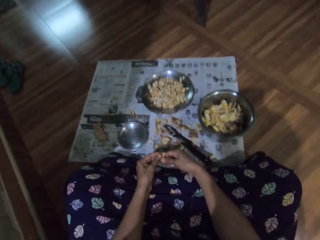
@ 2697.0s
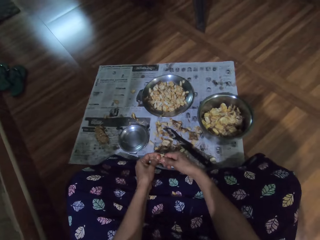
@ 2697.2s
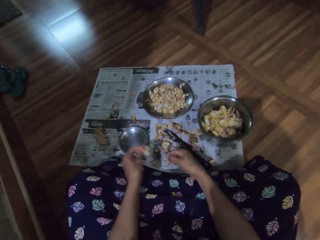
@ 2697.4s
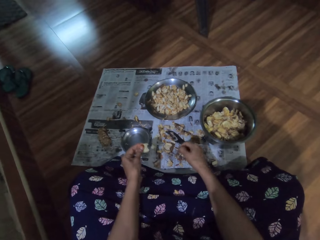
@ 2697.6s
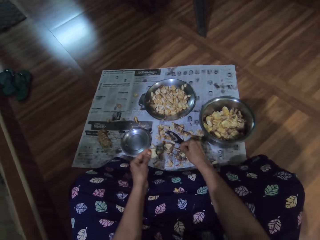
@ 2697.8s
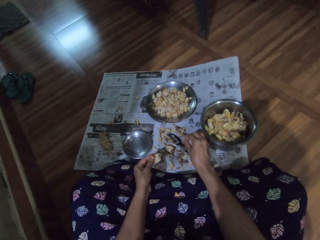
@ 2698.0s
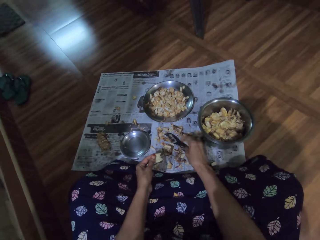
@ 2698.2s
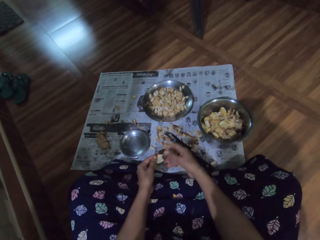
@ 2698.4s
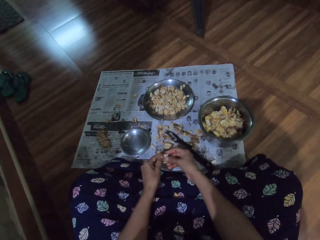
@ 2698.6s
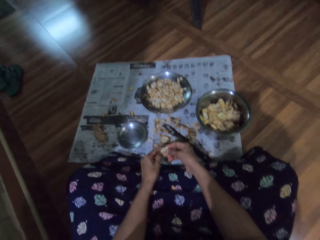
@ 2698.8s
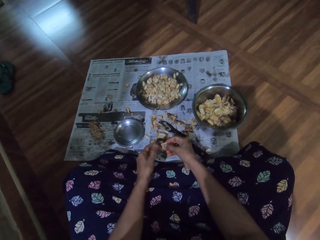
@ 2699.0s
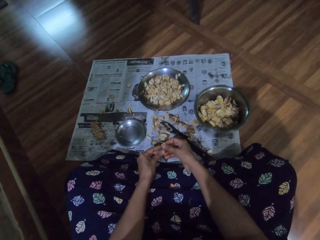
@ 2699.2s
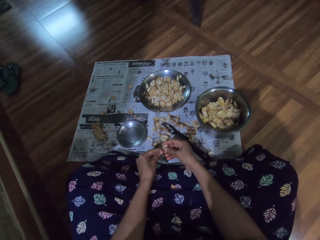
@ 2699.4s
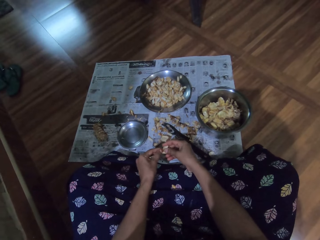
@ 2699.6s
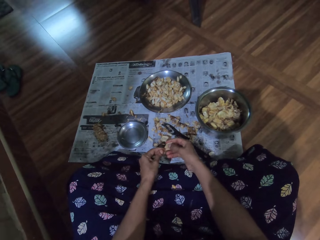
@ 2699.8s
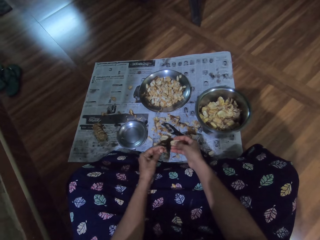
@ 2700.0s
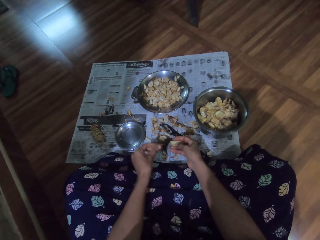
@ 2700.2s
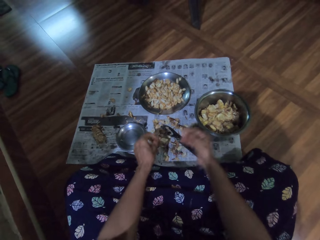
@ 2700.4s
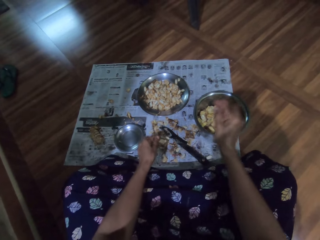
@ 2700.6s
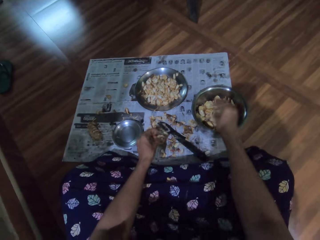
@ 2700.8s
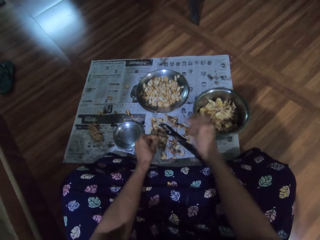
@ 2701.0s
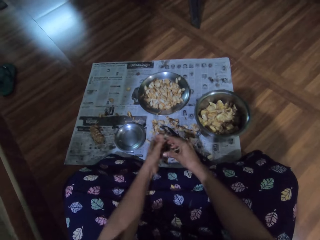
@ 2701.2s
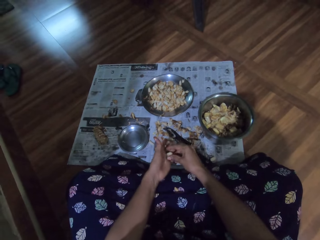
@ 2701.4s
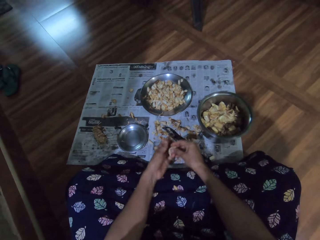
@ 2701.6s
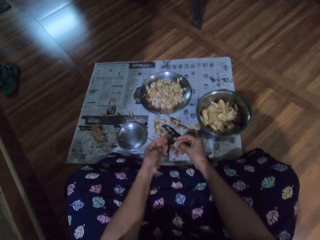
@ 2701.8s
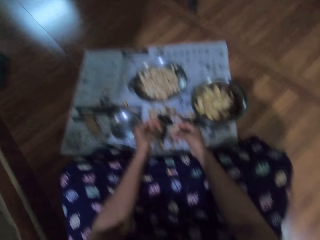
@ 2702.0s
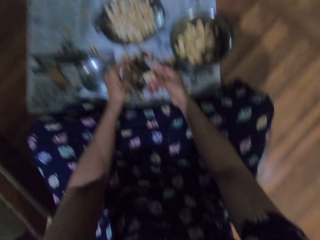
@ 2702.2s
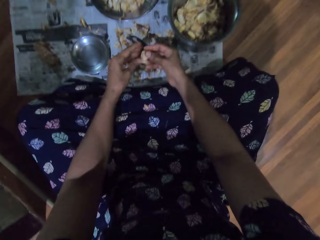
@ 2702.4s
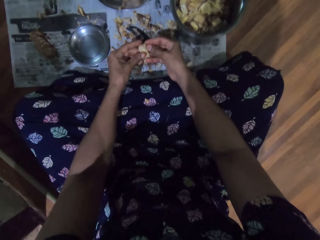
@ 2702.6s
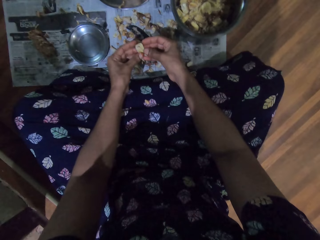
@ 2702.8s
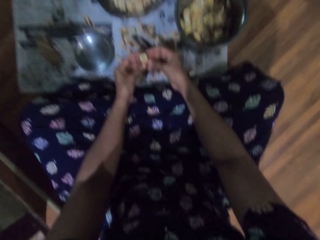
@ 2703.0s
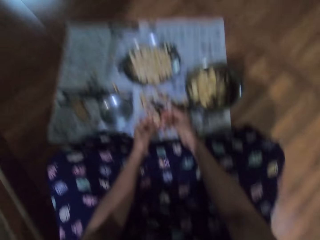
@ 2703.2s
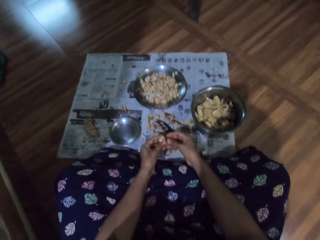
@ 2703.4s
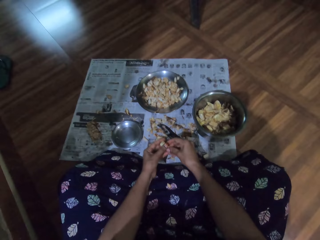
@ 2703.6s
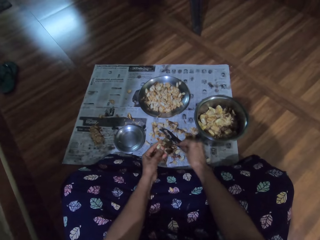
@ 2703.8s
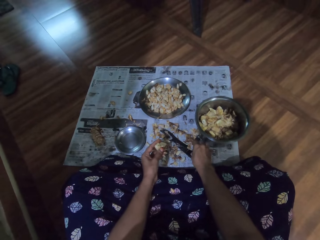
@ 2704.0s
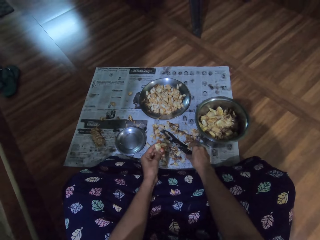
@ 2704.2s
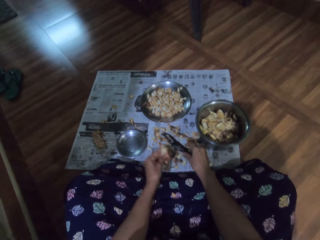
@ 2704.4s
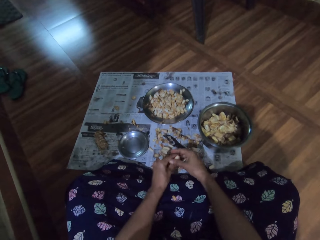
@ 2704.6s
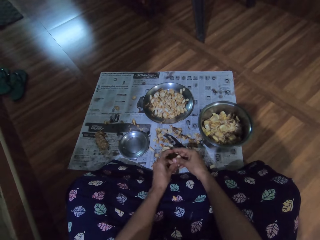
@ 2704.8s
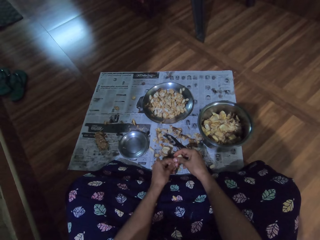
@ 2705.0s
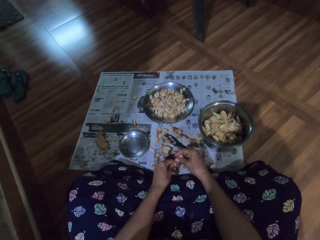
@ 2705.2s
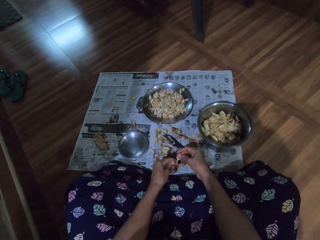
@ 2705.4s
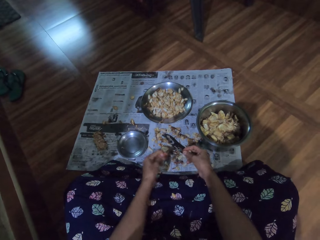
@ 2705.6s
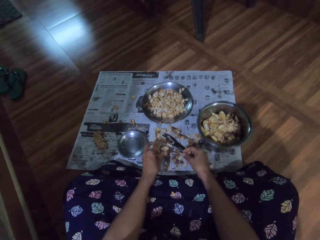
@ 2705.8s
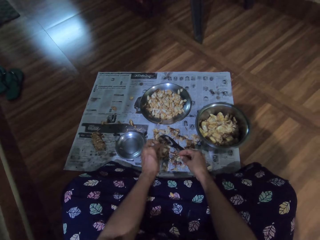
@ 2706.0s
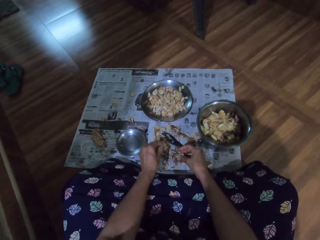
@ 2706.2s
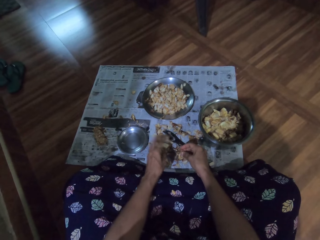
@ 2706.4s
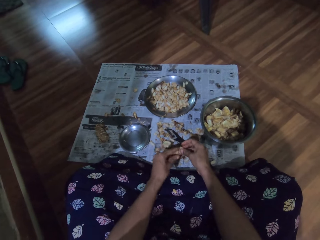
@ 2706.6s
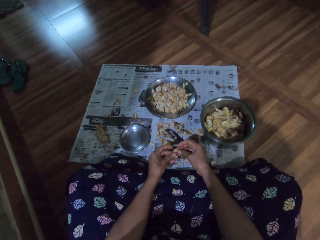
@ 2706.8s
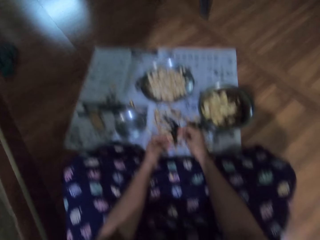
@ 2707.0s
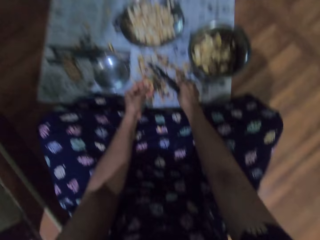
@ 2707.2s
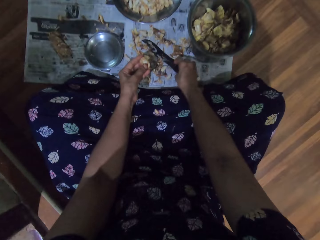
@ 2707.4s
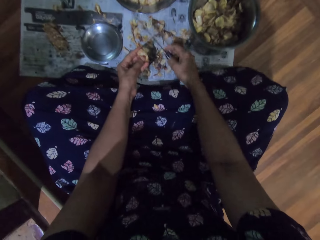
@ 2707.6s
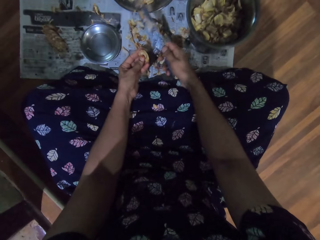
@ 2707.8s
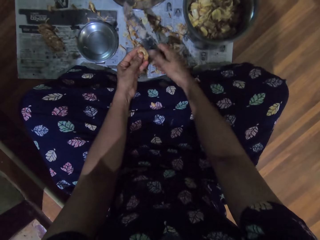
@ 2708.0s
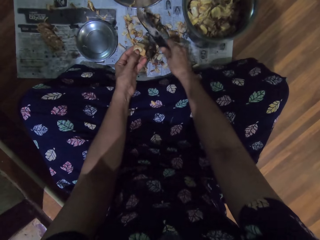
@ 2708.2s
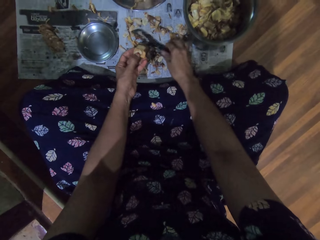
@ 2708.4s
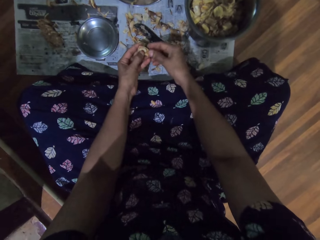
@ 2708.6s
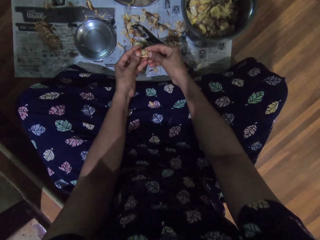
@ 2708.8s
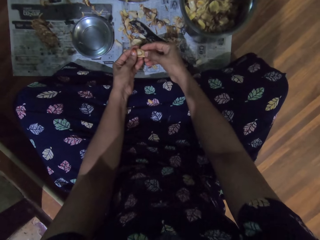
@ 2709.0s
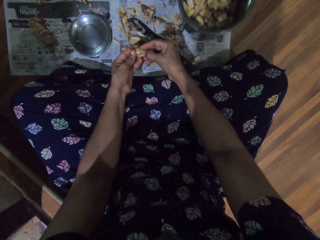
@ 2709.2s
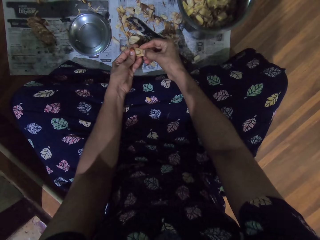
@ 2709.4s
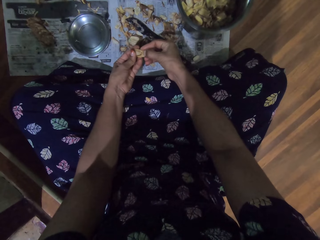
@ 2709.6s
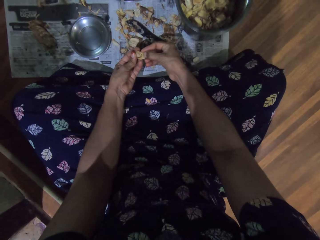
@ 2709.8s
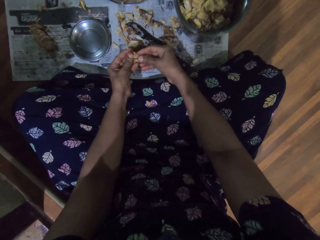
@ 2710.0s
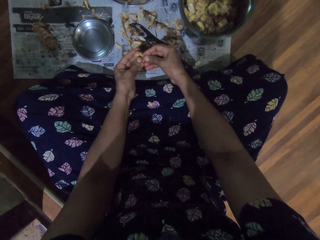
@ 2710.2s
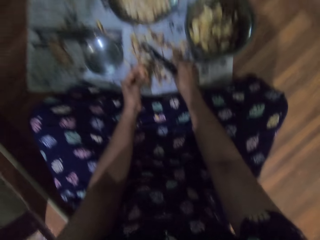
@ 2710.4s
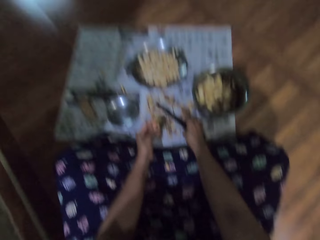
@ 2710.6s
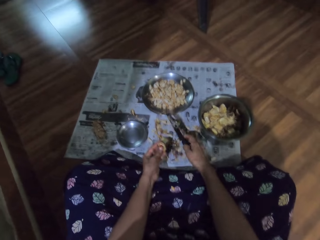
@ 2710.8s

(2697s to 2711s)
The camera wearer drops the shaft of the fruit pod in her right hand on the magazine on the ground. She peels the fruit pod with her hands. She drops the shaft of the fruit pod in her left hand on the ground. She drops the fruit pod in her right hand into the bowl on the ground. She drops the shaft of the fruit pod in her left hand on the ground. She peels the fruit pod with her hands. She drops the shaft of the fruit pod in her left hand on the ground. She picks the knife from the ground with her right hand. She drops the knife in her right hand on the ground. She peels the fruit pod with her hands.

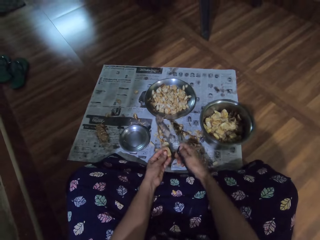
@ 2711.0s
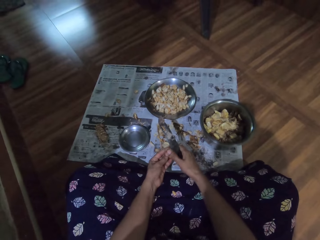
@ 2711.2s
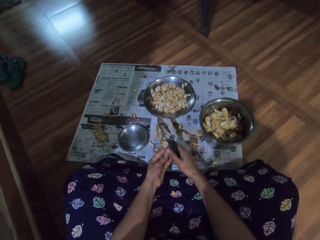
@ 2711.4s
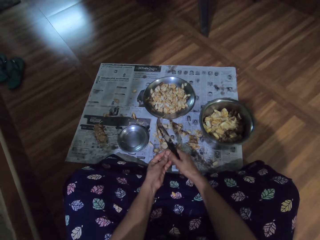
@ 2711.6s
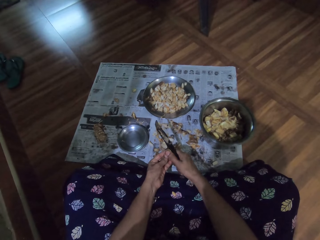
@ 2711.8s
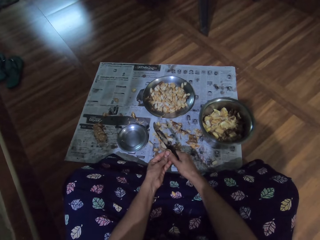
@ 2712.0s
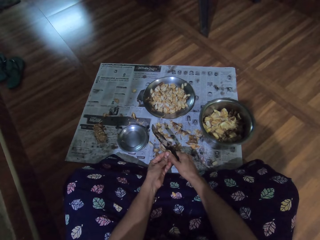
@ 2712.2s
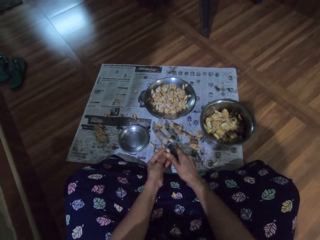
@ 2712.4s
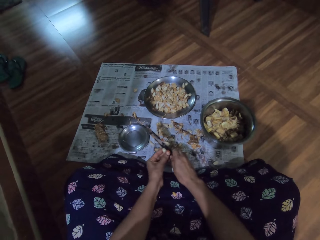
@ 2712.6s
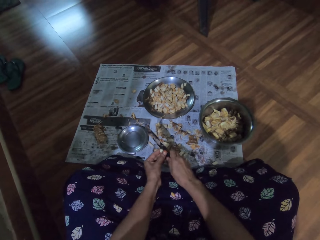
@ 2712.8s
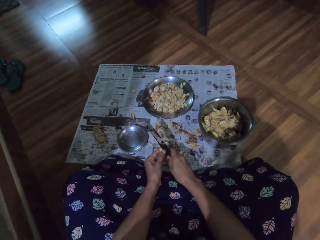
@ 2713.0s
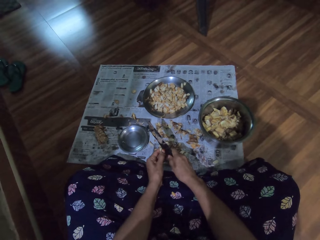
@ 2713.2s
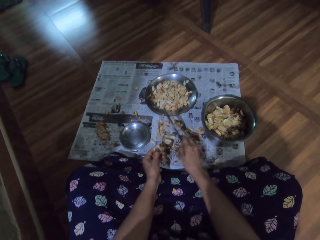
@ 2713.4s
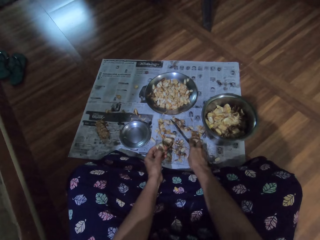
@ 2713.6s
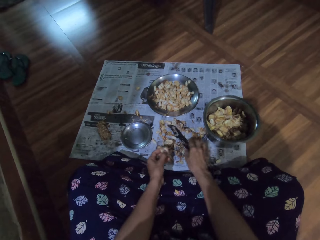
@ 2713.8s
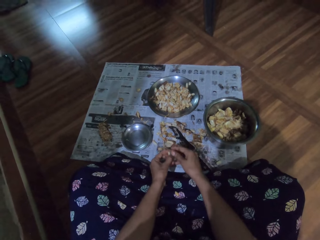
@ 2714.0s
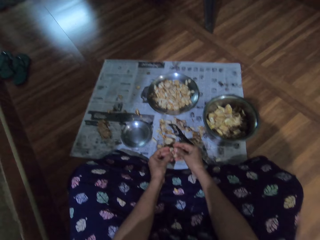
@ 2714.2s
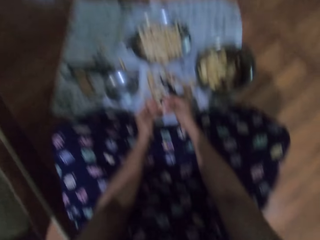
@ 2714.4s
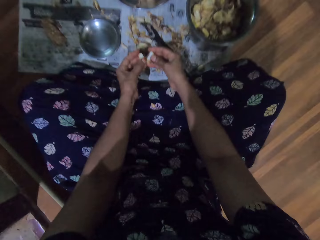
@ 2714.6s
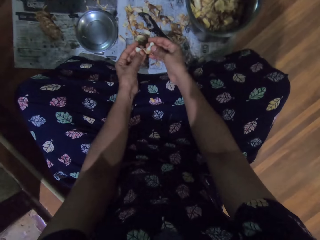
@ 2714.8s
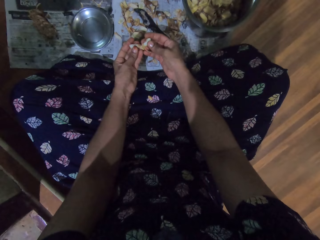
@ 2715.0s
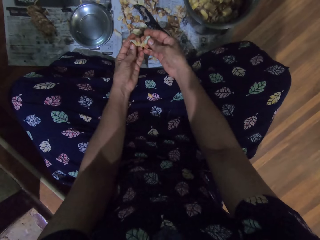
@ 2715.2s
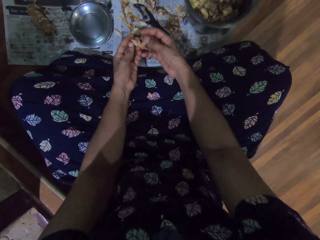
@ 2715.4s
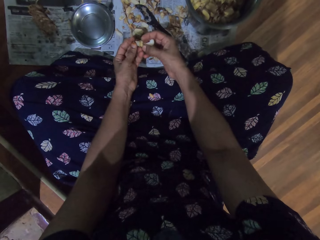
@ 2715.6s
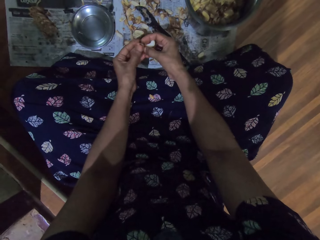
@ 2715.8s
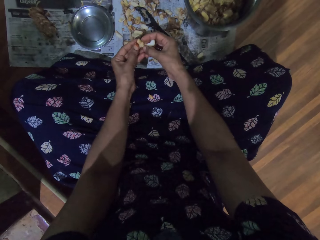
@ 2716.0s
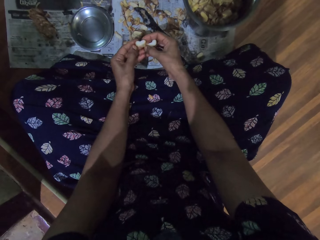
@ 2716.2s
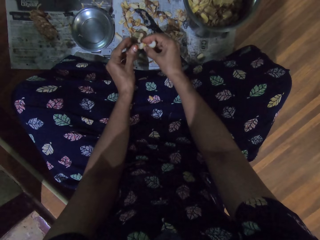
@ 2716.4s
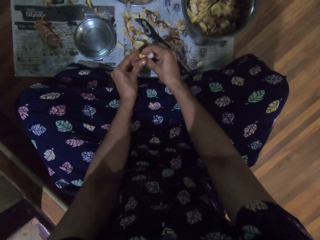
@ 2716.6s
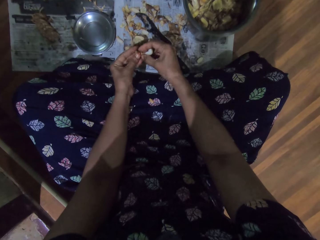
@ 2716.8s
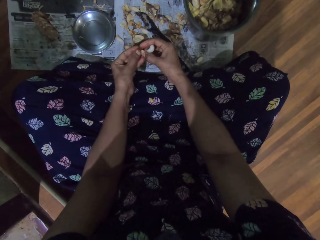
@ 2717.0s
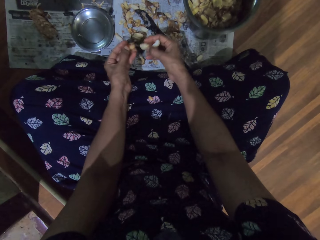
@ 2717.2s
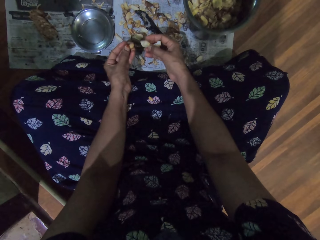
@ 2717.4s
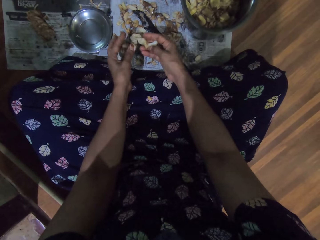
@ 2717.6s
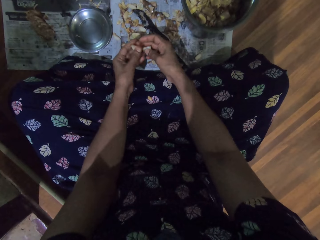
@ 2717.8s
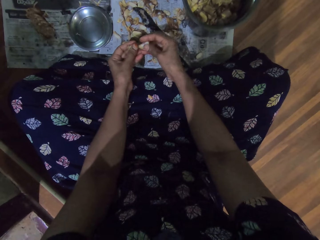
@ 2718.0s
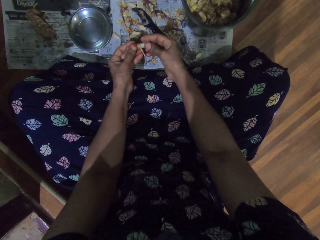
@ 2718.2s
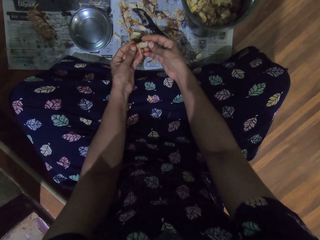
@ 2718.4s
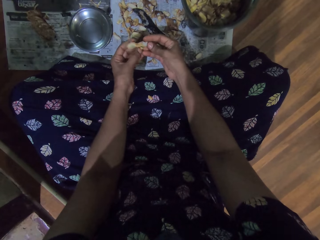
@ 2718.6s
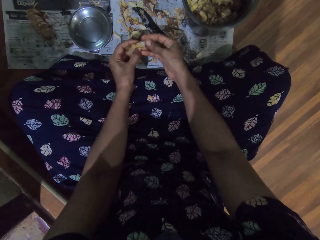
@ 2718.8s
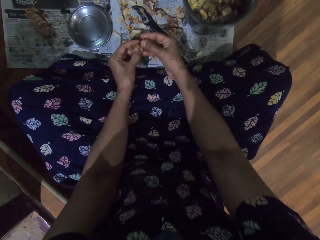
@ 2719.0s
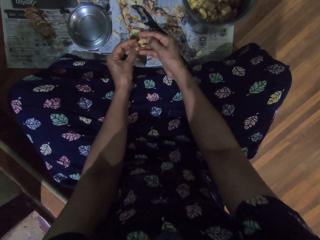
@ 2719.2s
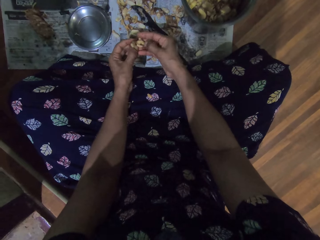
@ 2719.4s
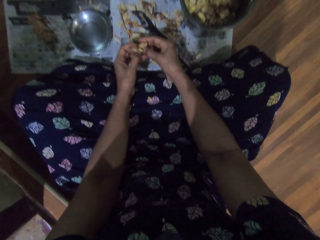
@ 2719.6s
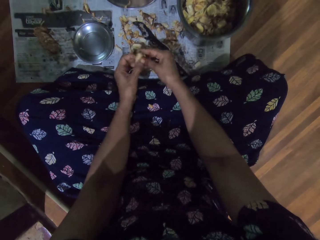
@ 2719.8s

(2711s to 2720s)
The camera wearer picks the knife from the magazine on the ground with her right hand. She splits the fruit pod in her left hand with the knife in her right hand. She drops the knife in her right hand on the magazine on the ground. She peels something with both hands. She peels it again. She drops a garlic peel on the paper on the floor with her left hand. She peels the garlic slice in her right hand with both hands.
